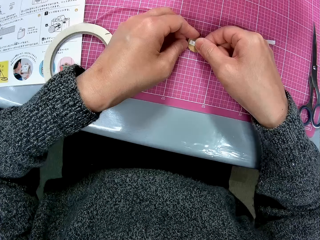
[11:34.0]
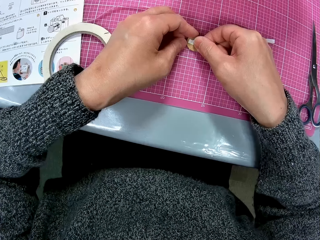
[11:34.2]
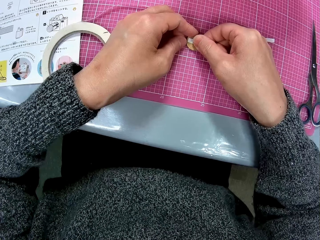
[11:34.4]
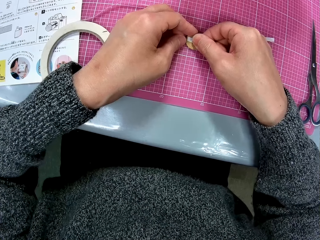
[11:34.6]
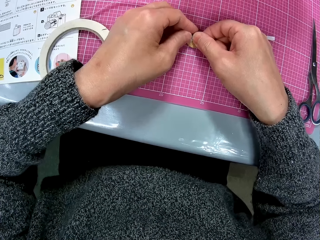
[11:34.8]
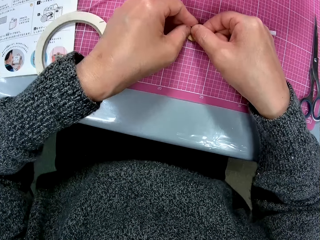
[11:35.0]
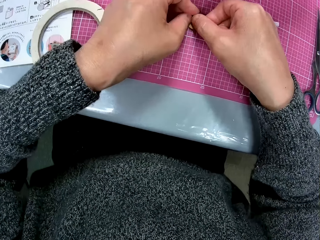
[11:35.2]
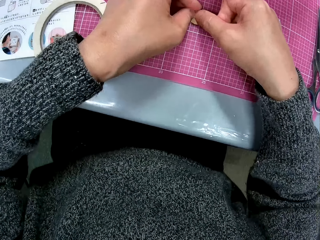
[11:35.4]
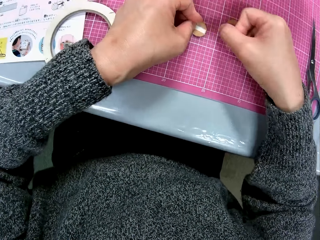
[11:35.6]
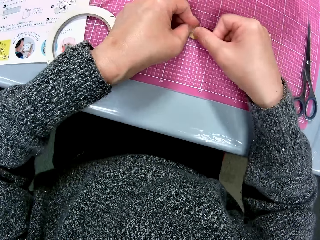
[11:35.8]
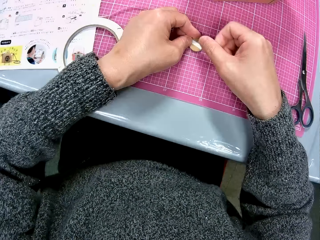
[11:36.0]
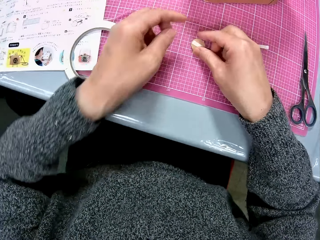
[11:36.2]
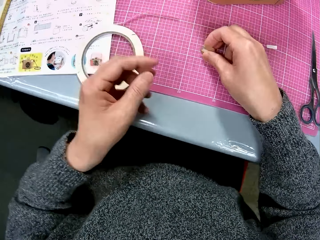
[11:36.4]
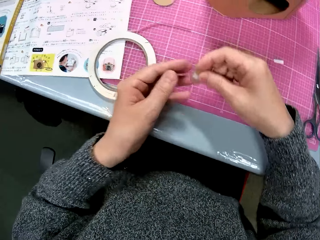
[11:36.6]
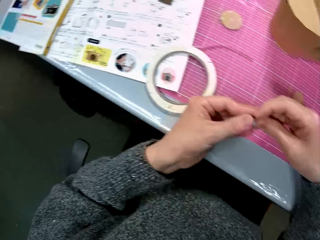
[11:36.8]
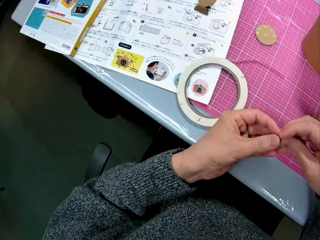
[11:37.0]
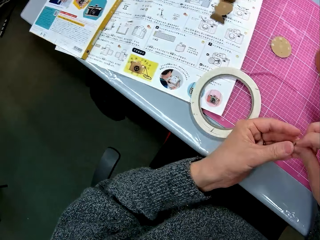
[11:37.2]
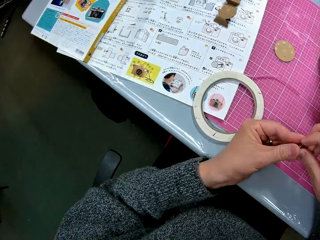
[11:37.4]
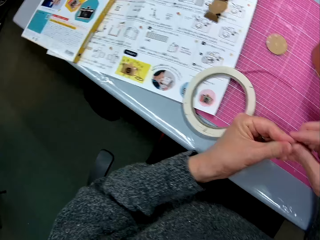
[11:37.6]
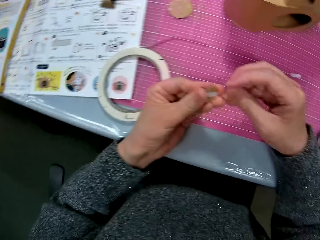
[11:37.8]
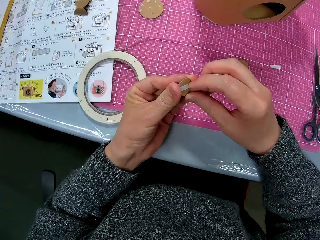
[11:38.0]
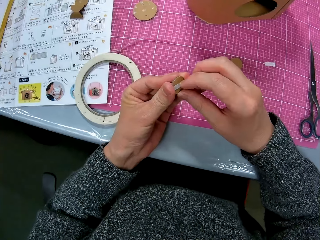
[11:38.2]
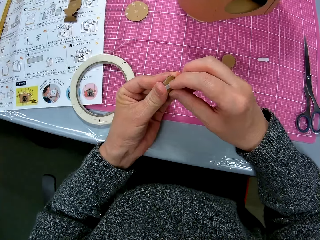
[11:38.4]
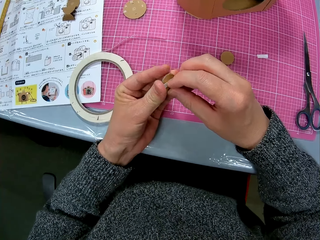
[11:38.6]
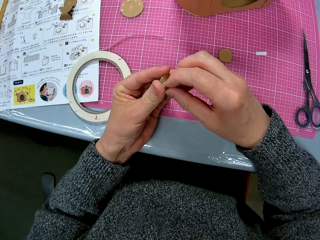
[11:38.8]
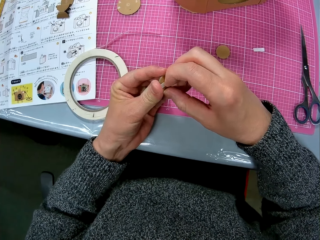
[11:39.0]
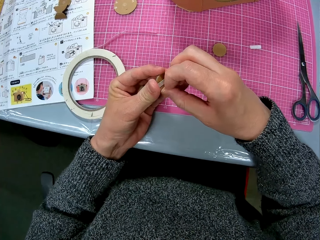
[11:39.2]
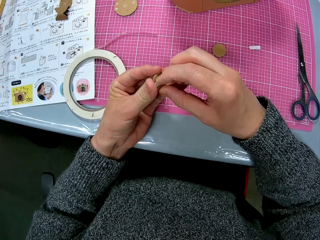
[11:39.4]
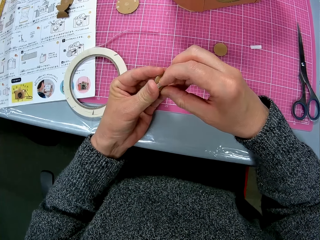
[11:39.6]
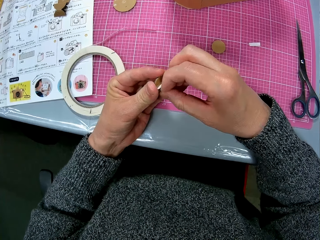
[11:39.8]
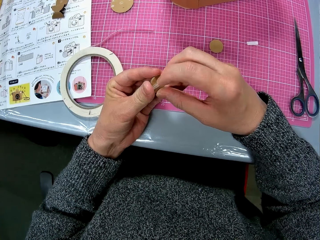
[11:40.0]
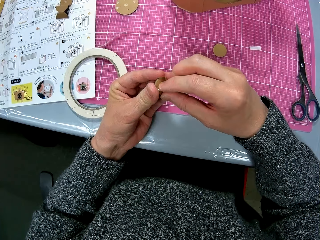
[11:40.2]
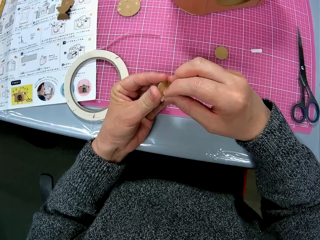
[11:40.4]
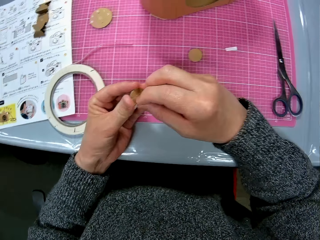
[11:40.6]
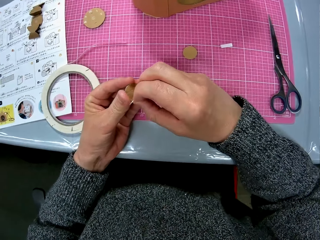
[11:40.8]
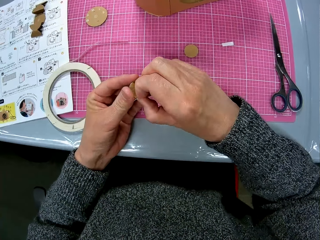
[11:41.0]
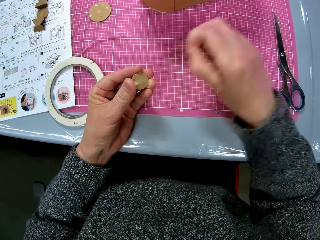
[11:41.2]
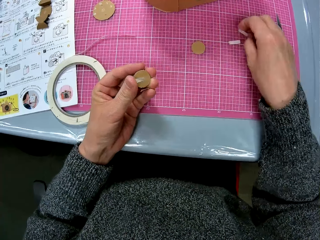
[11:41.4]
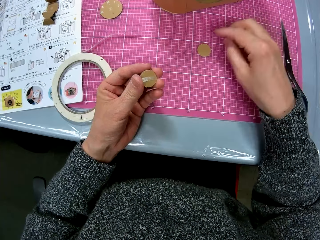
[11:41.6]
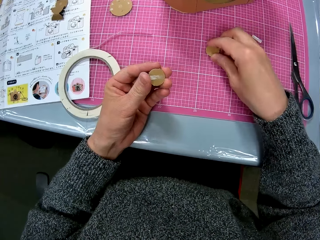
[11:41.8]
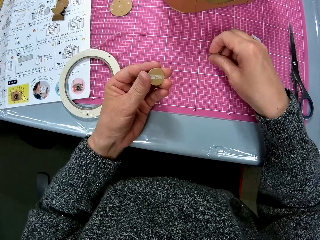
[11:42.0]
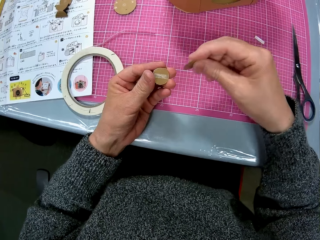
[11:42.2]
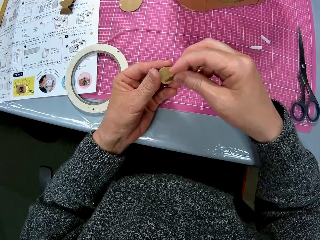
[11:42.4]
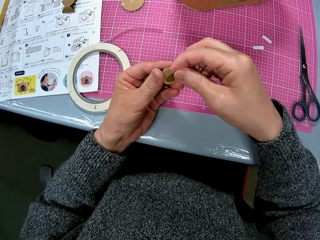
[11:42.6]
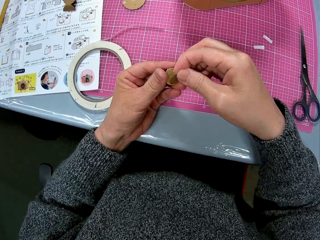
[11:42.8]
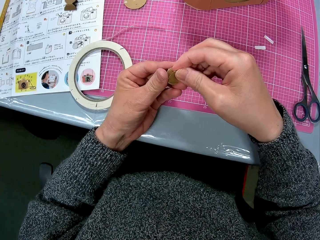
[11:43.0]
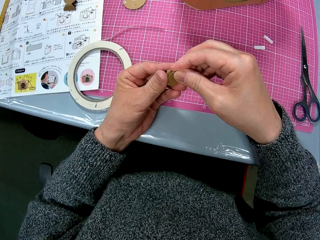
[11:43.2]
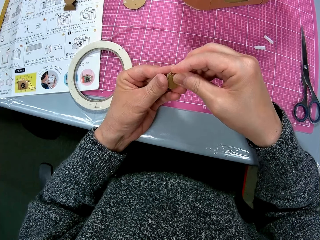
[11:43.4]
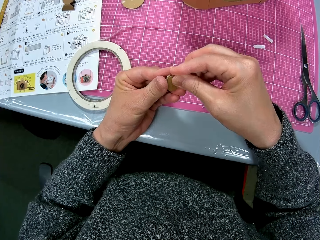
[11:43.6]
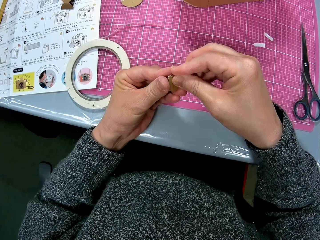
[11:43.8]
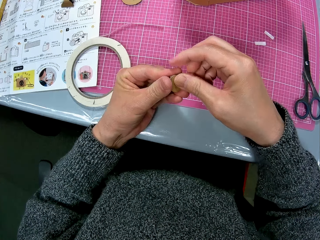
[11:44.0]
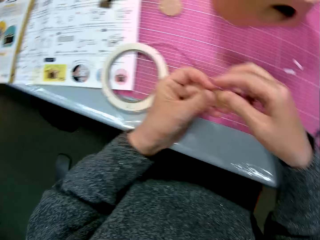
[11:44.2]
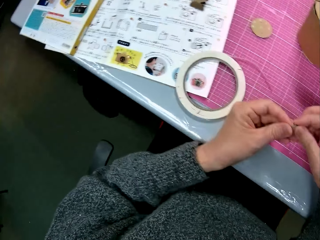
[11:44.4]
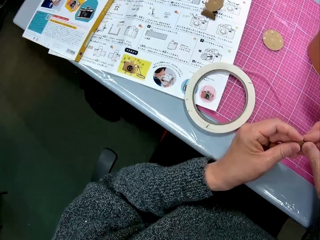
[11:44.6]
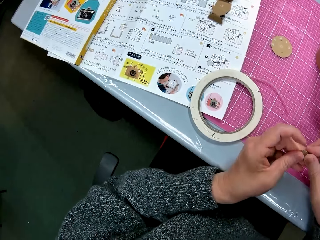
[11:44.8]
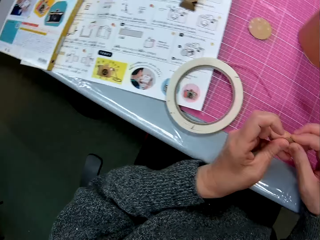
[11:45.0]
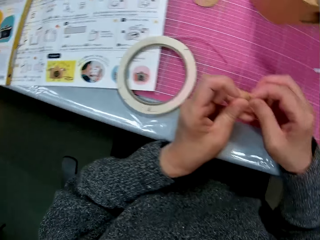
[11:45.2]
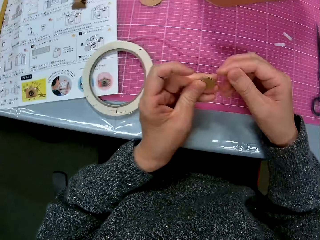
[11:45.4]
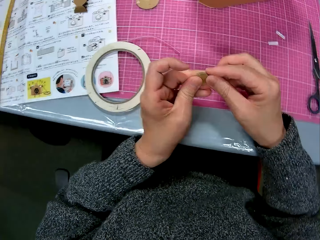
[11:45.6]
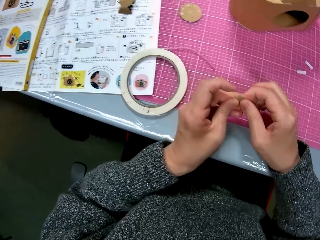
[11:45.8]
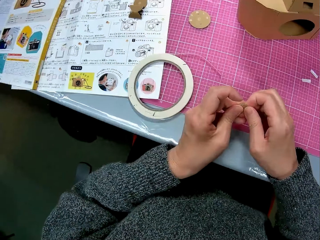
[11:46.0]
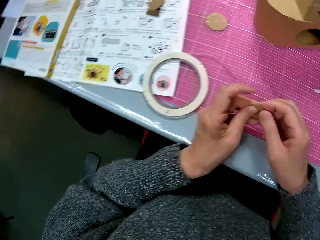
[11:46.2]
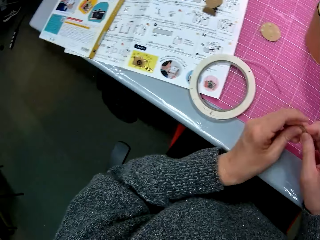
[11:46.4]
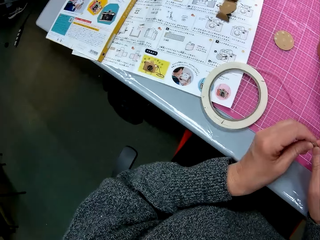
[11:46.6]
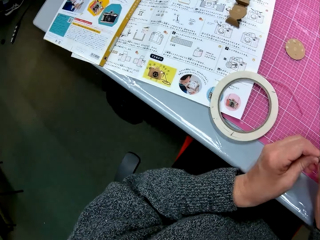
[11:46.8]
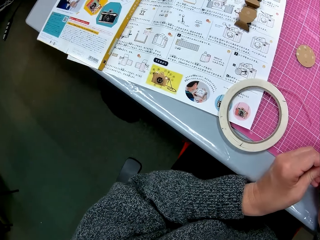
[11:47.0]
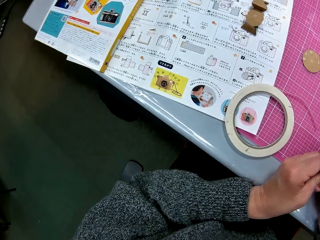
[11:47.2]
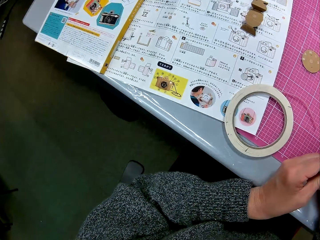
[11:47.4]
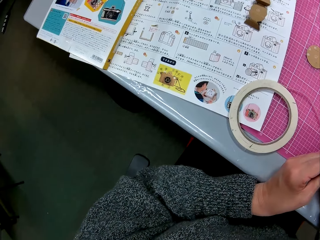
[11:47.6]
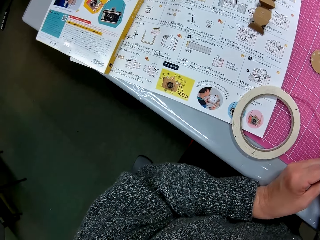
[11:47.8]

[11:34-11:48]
The camera wearer picks up the small pieces of cardboard with tape from the cutting sheet. He reads the manual. He removes the cardboard. He peels off the white tape from the small pieces of cardboard. He places the white tape on the cutting sheet. He puts the cardboard. He picks up a small piece of cardboard from the cutting sheet. He attaches the small piece of cardboard to the small pieces of cardboard in his left hand. He glances at the instruction manual.

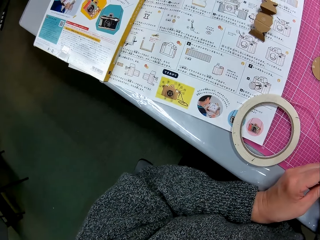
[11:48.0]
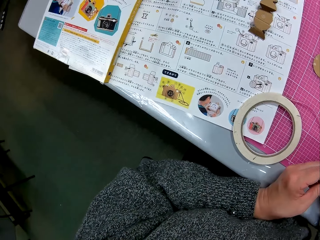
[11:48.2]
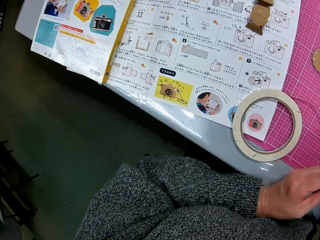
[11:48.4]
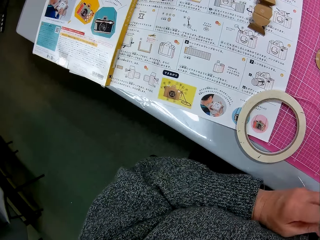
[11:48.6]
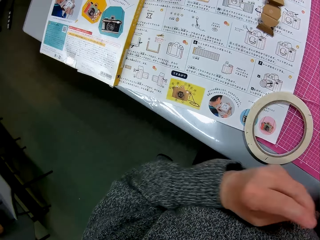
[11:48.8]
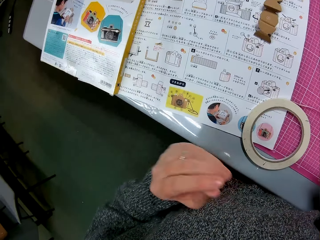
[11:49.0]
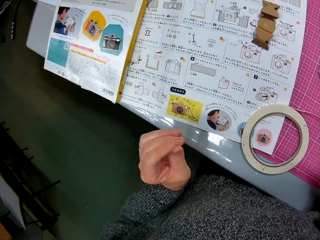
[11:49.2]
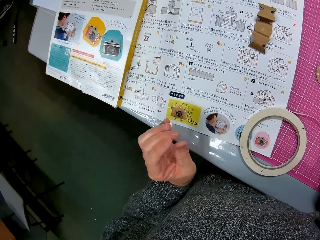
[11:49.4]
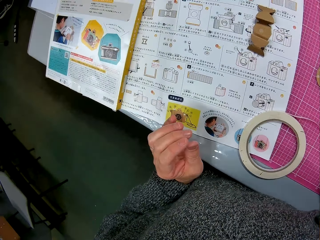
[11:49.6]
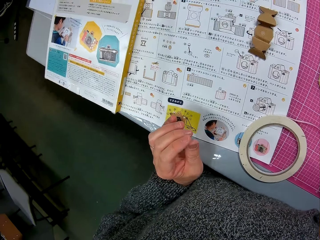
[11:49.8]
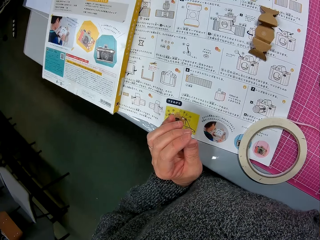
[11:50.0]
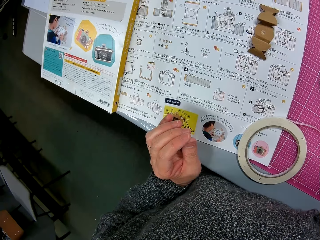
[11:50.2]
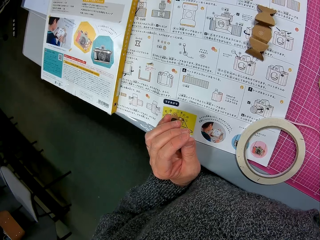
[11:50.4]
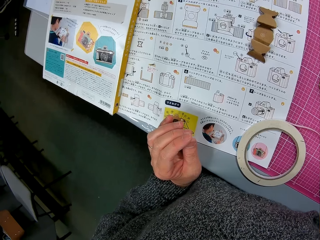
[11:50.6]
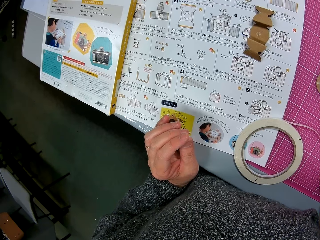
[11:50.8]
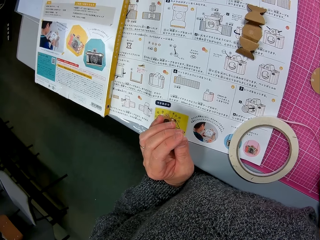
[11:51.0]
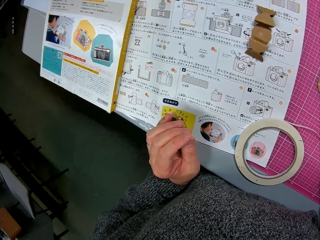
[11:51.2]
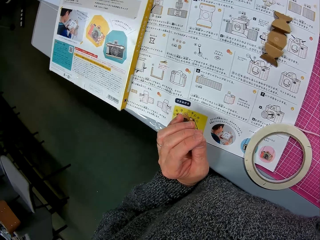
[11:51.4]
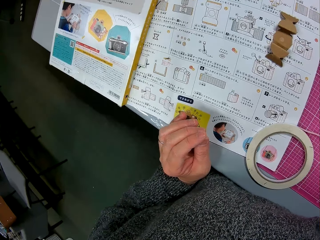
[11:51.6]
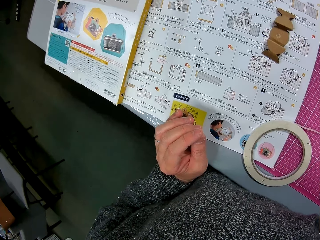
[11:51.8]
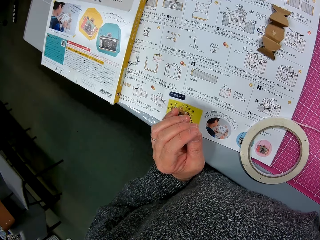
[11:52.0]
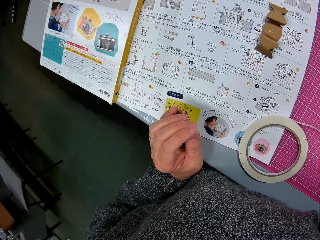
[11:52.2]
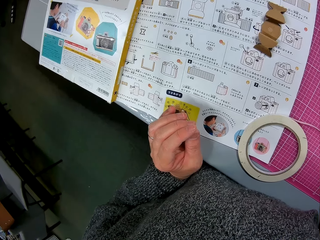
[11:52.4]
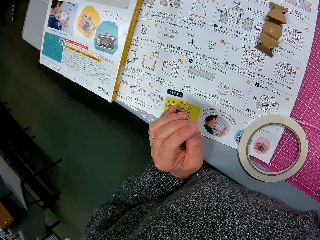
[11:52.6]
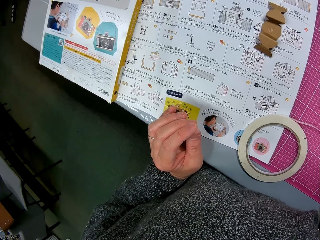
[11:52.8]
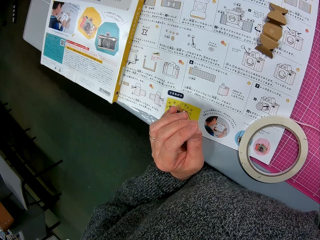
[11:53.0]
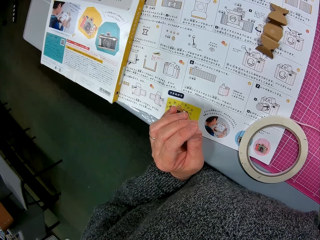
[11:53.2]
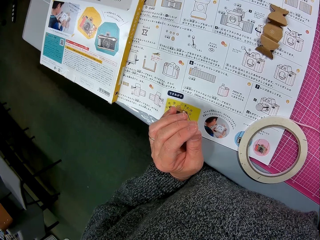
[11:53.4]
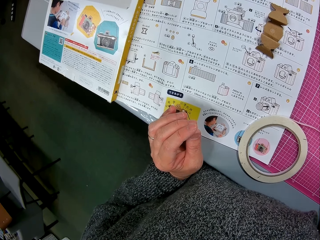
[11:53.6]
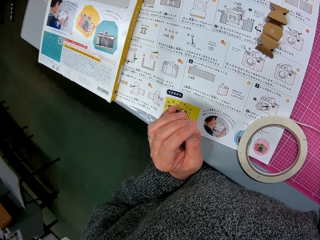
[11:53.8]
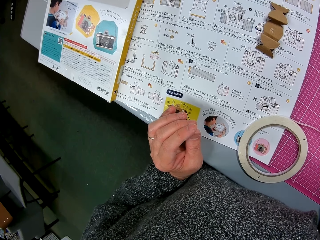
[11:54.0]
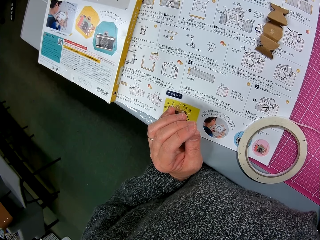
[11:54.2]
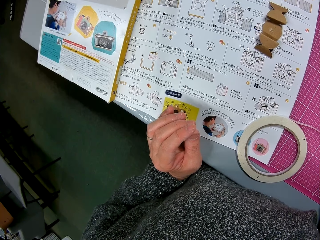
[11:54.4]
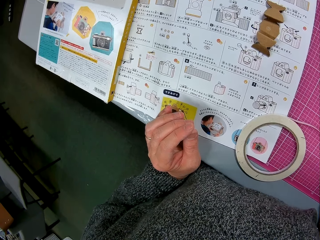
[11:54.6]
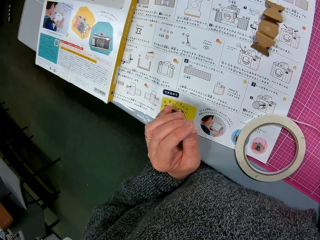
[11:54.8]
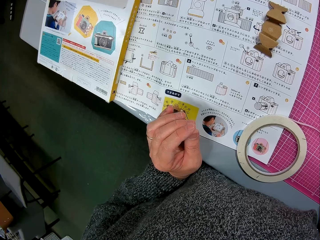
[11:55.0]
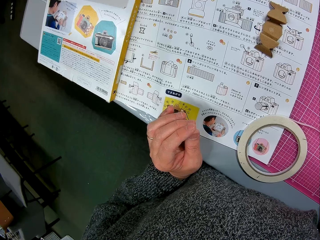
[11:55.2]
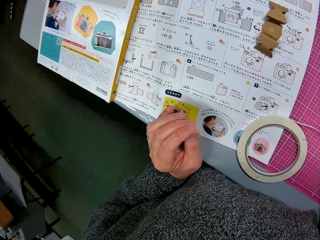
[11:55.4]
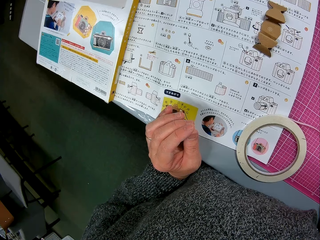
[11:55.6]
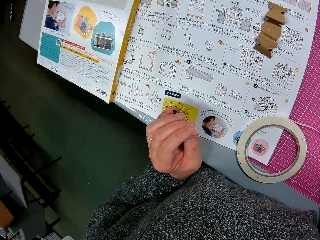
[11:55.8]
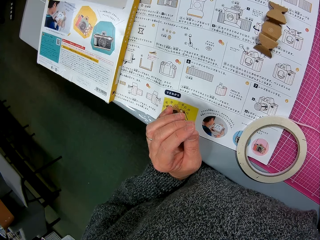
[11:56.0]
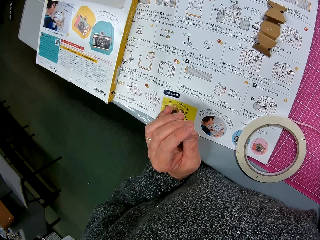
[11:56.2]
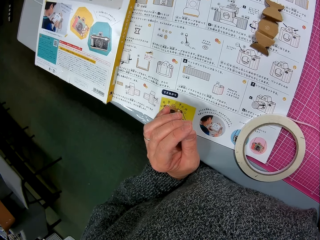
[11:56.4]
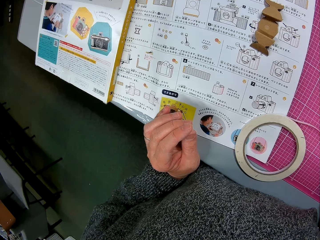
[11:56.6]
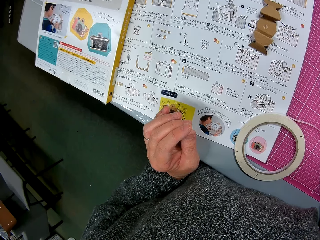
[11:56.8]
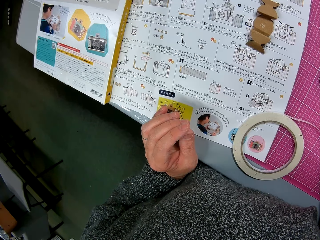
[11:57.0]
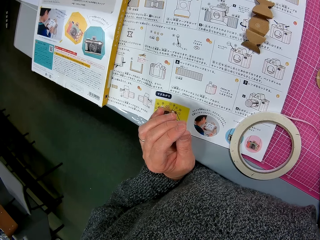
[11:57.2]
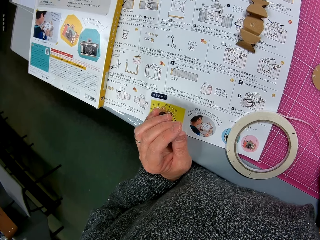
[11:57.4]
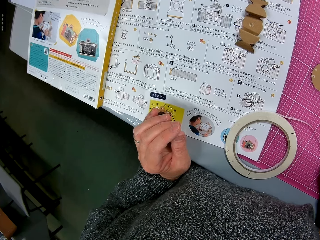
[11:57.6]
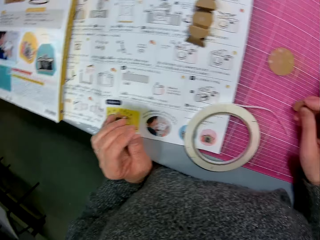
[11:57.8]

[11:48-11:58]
The camera wearer places his left hand on the instruction manual.
